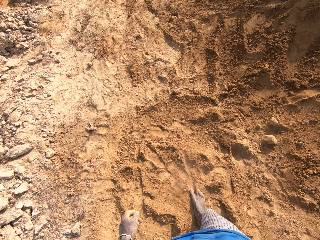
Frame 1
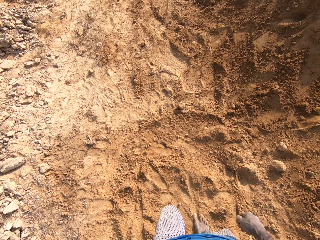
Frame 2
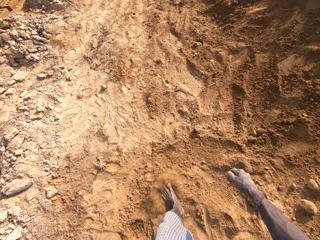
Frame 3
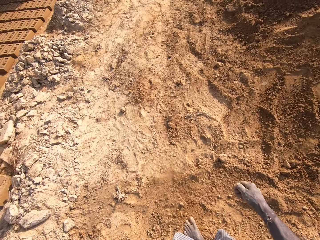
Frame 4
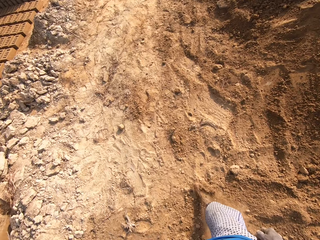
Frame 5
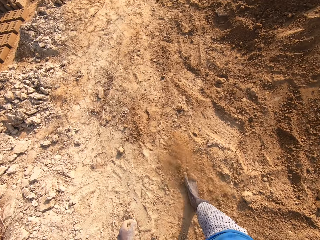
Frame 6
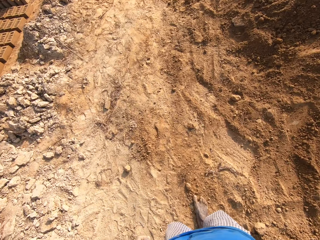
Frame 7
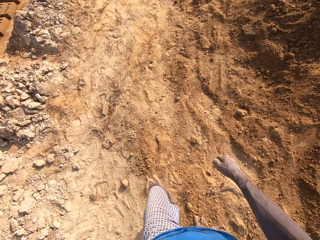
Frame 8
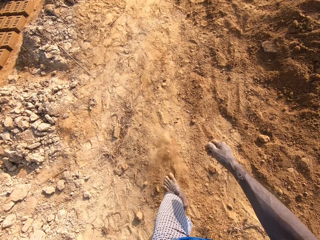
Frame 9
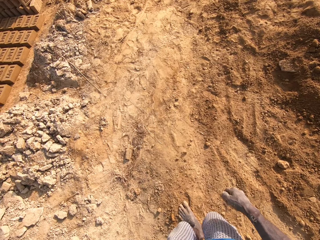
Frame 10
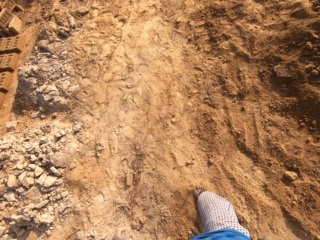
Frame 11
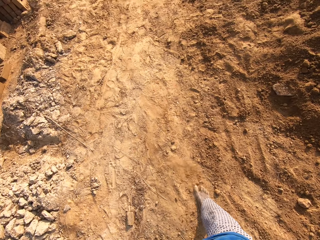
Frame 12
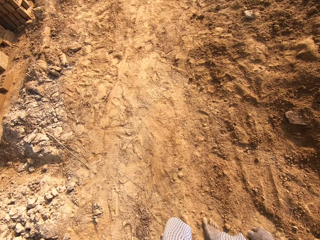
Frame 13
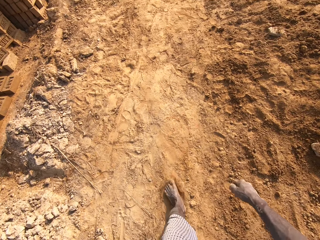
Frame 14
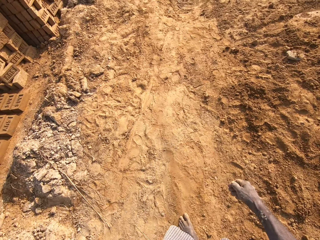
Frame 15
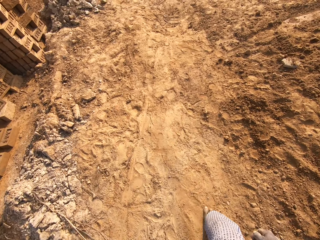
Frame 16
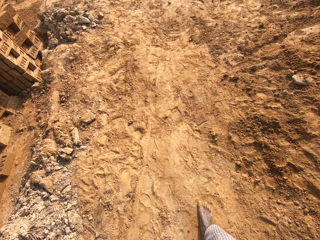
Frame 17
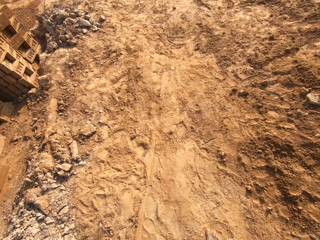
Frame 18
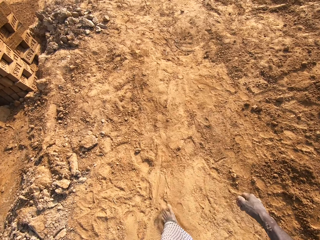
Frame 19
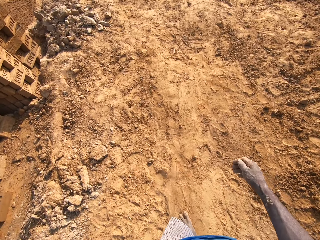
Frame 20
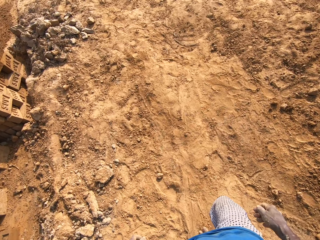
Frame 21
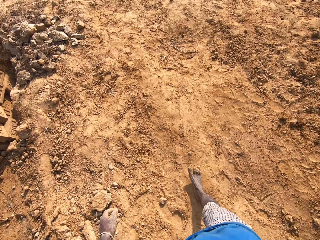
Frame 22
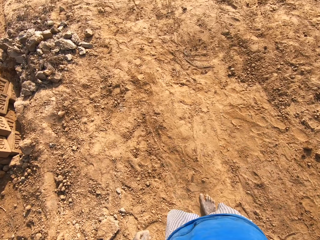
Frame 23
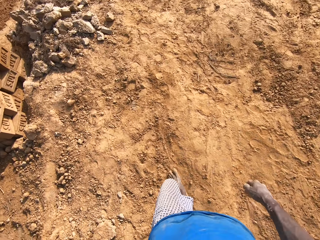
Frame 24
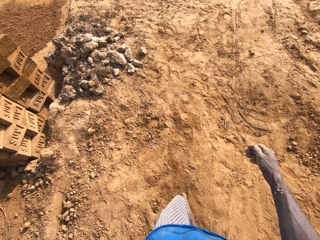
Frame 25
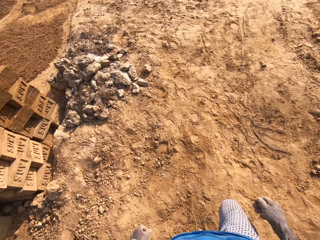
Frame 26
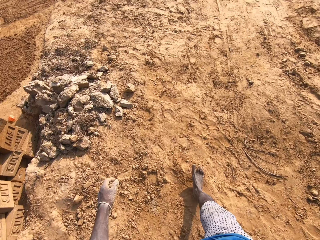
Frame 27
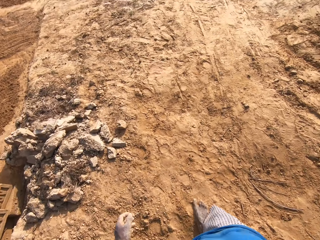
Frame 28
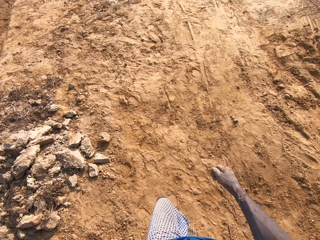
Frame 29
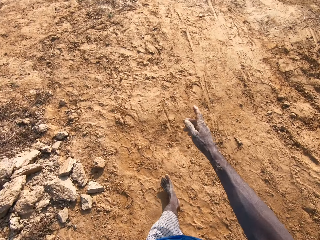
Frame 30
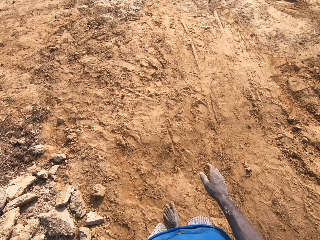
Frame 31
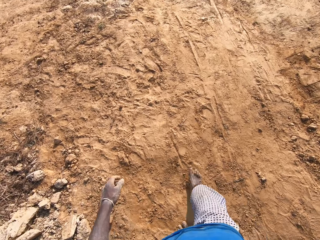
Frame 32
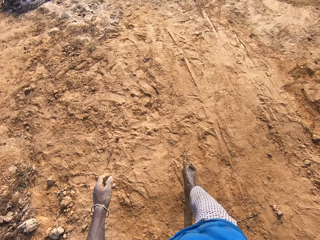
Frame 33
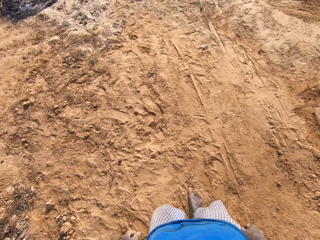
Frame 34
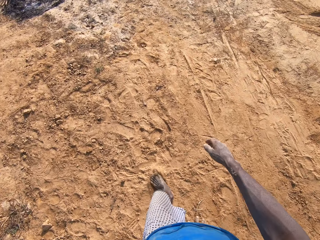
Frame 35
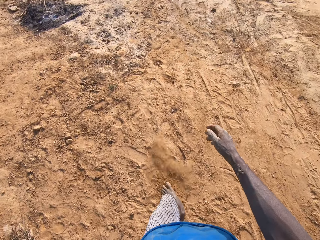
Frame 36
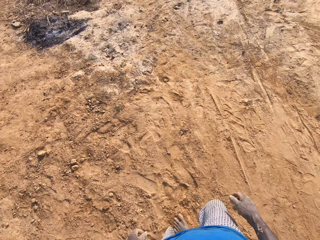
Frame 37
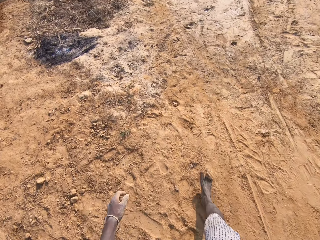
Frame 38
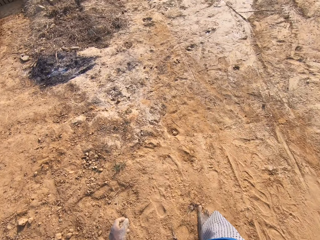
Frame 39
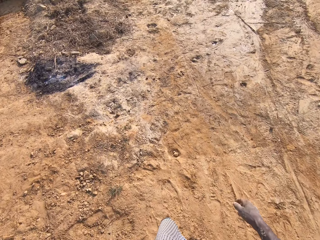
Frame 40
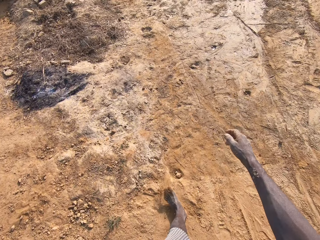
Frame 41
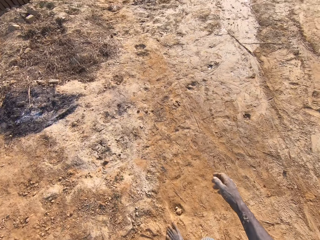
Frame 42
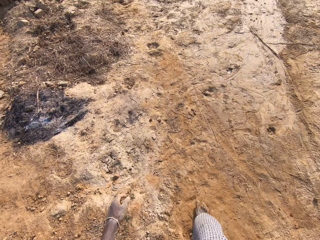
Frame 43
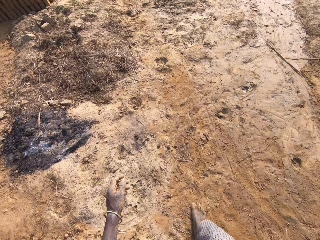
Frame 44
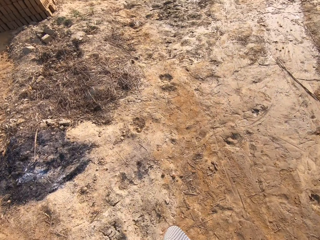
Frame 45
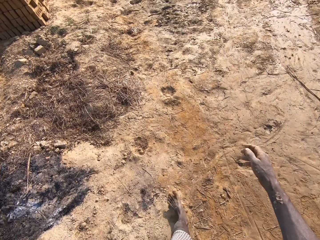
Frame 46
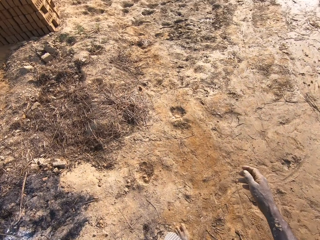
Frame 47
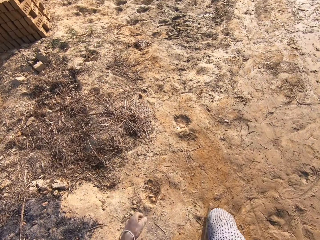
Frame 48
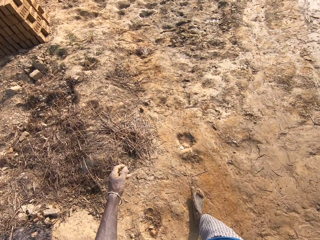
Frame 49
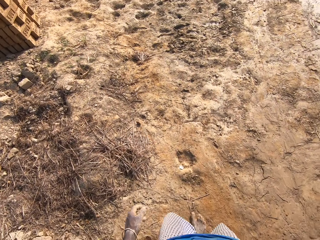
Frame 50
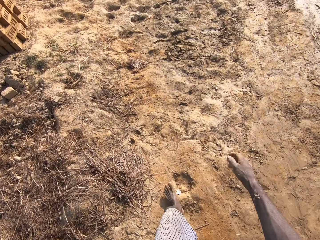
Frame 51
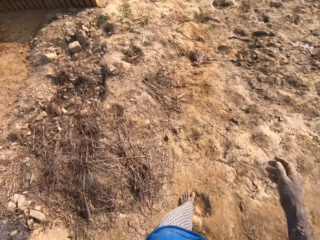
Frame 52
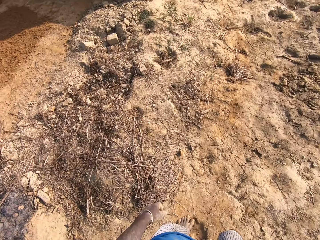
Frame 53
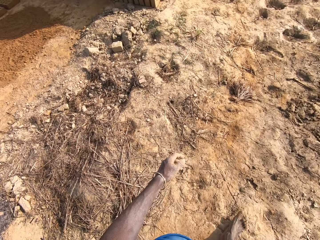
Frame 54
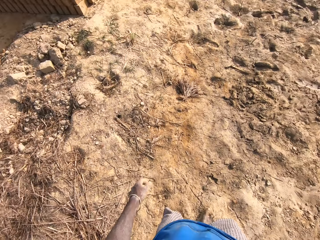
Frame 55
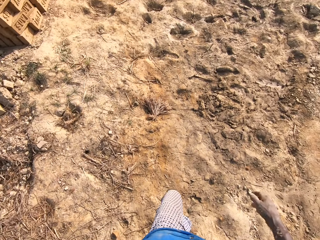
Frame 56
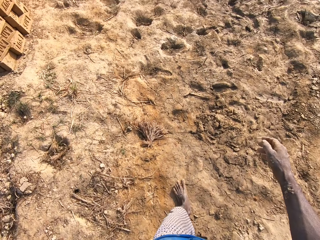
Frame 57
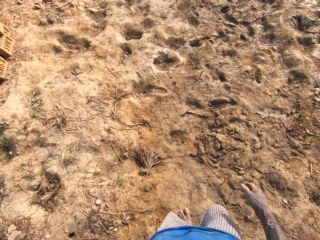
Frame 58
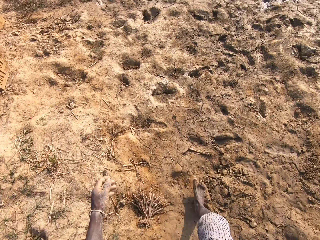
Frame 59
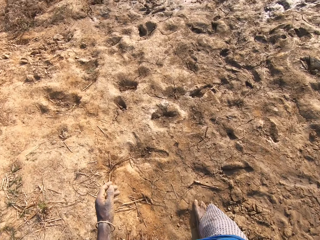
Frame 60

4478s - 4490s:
The camera wearer walks around the brickfield.

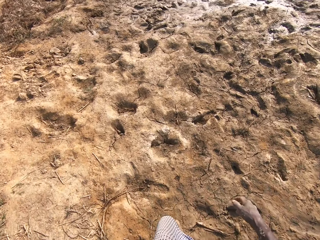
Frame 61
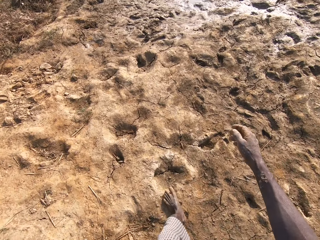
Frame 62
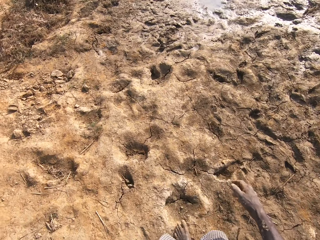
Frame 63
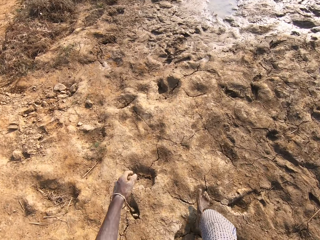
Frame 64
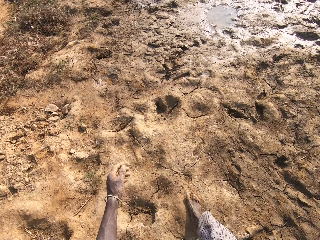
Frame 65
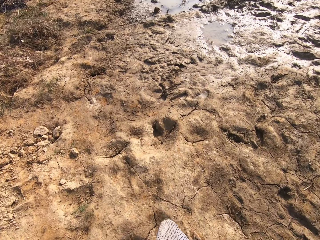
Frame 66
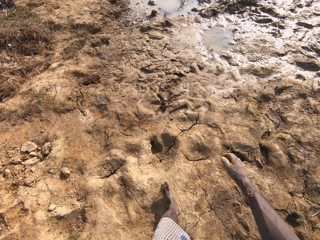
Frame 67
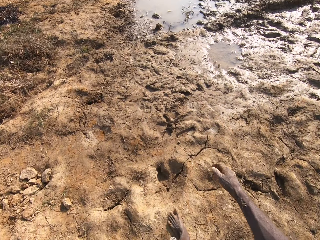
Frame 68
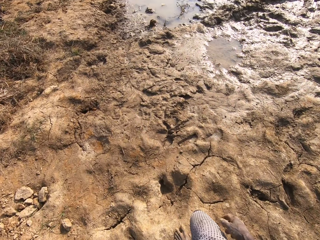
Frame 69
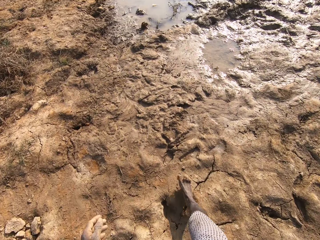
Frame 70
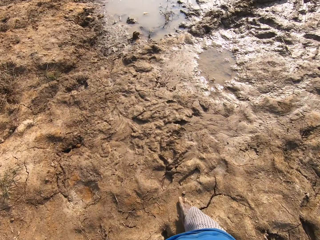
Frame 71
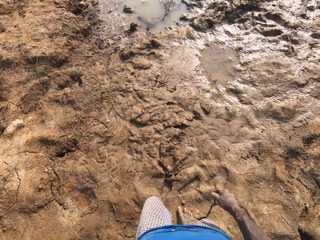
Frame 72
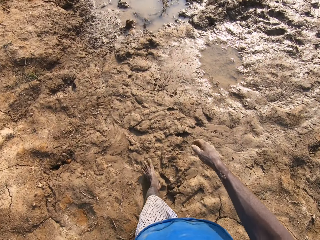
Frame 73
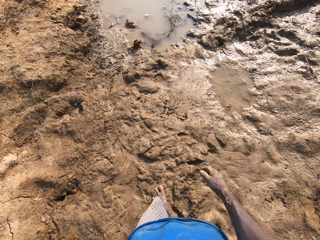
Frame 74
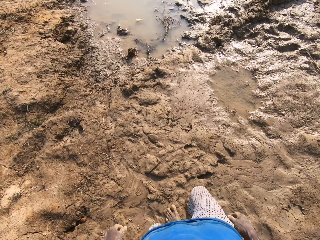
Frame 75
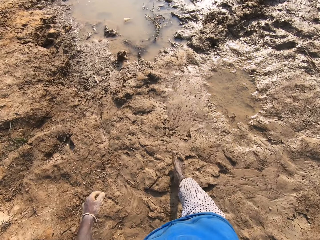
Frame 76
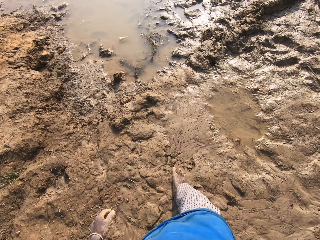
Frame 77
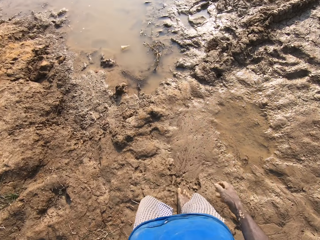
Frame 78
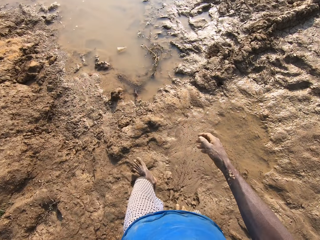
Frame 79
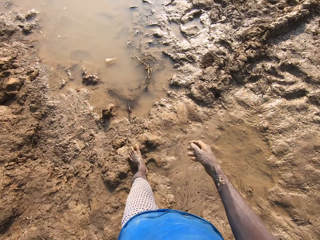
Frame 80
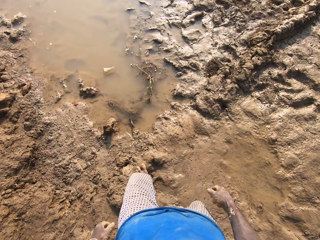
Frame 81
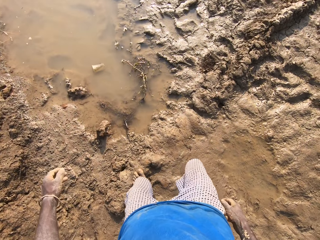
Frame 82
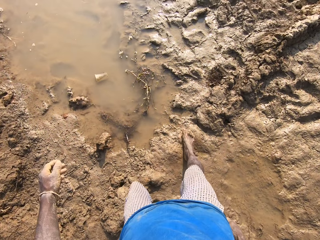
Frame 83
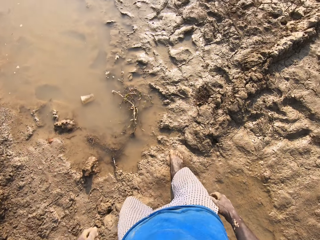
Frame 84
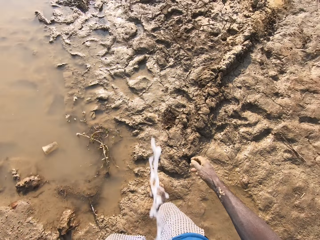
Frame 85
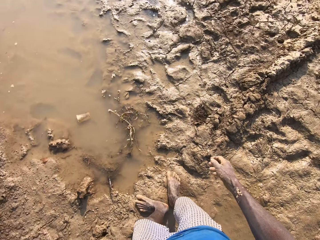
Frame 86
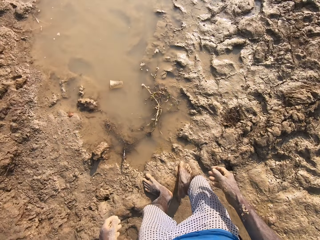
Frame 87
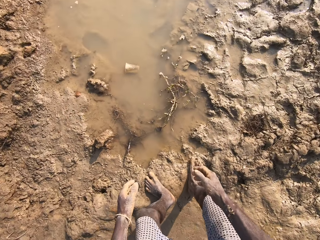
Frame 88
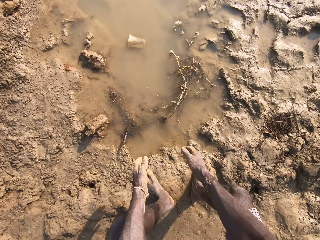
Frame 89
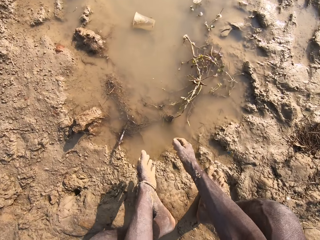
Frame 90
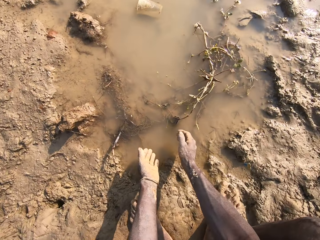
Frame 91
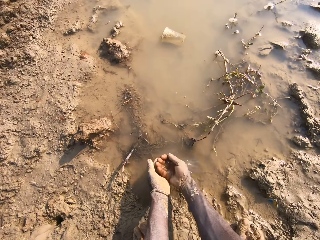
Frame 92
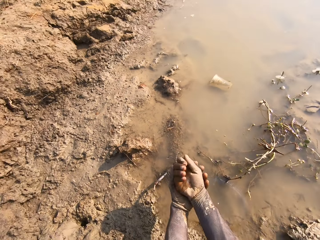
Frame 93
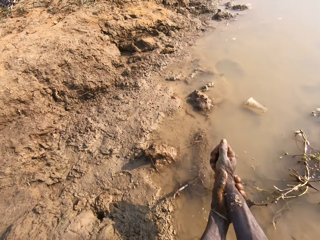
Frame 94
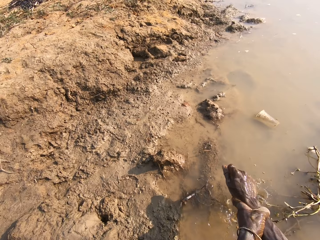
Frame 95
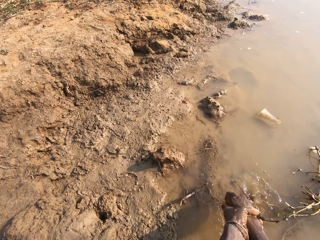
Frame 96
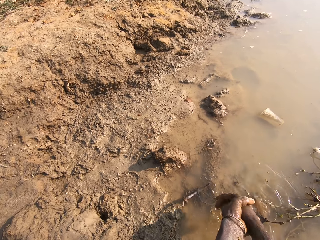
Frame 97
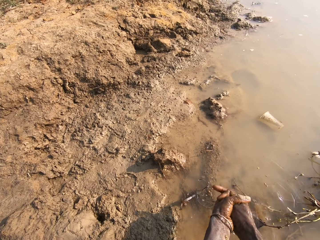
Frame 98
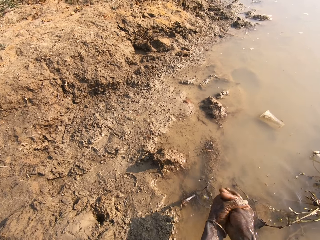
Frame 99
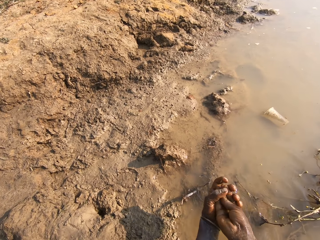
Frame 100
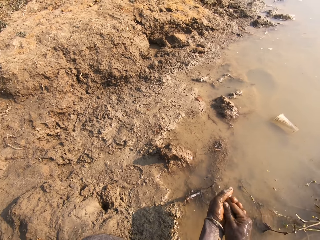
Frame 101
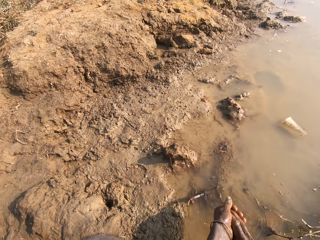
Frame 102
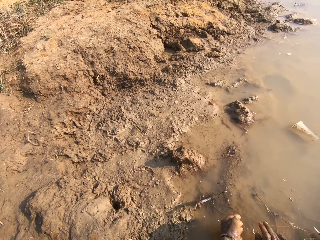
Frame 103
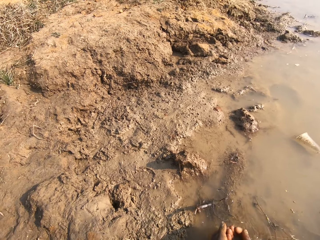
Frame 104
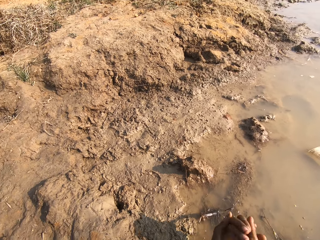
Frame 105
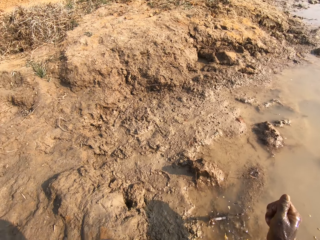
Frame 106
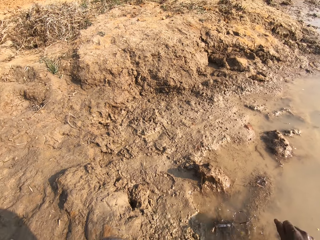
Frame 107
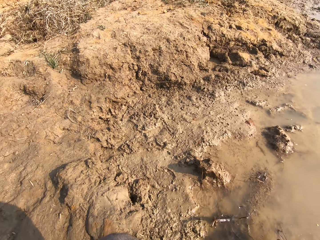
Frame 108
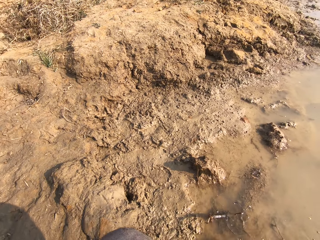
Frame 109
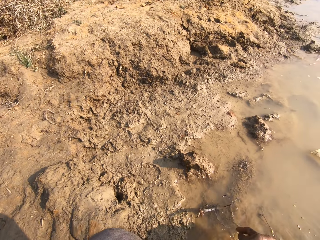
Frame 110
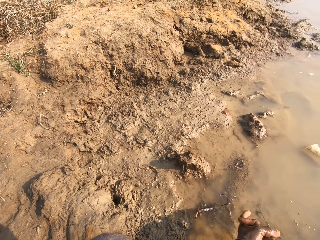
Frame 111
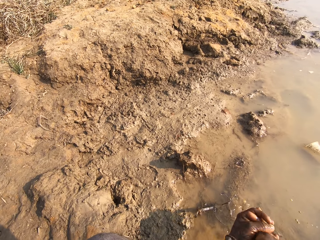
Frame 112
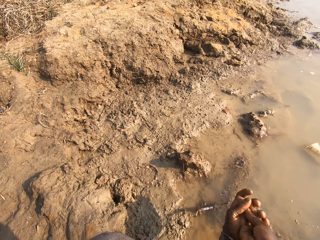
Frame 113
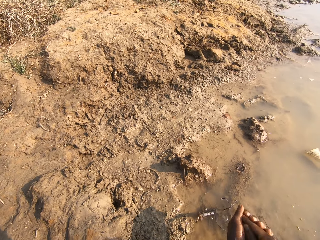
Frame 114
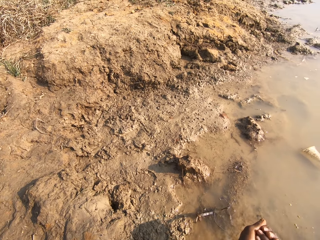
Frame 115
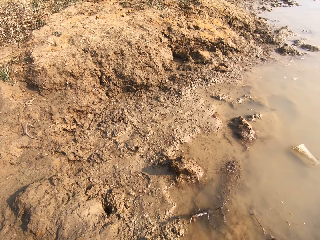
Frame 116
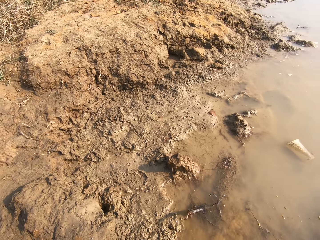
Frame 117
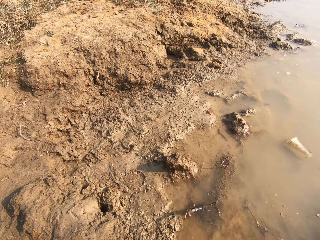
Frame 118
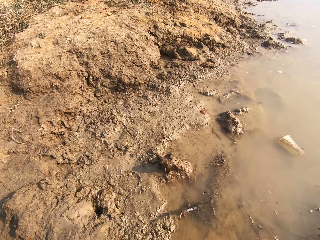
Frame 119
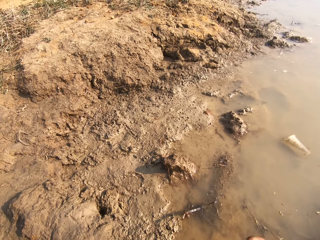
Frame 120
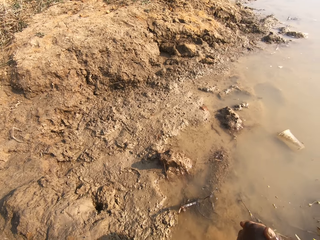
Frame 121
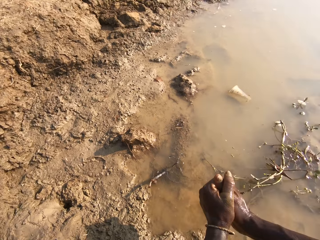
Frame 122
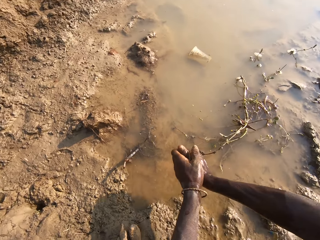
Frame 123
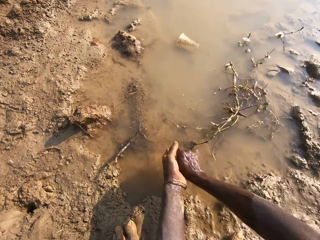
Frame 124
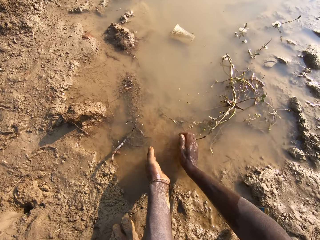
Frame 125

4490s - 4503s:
The camera wearer spits. He bends beside the swamp. He rinses his hands with the water on the ground.
